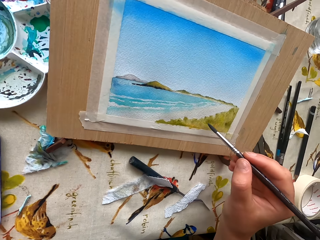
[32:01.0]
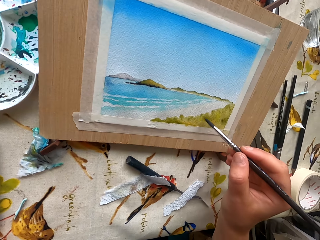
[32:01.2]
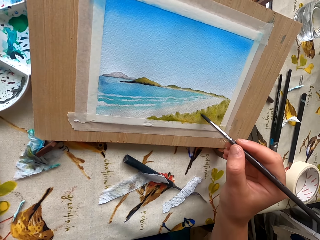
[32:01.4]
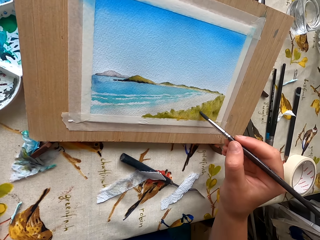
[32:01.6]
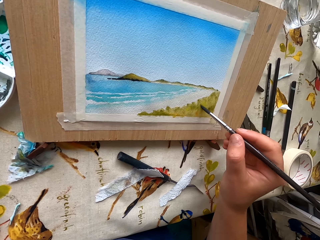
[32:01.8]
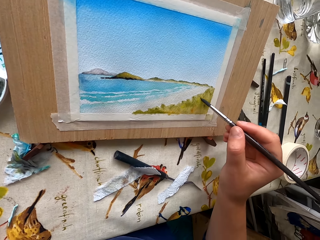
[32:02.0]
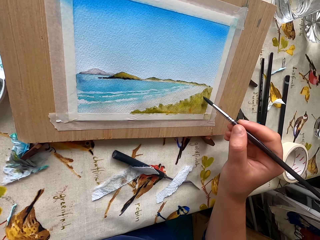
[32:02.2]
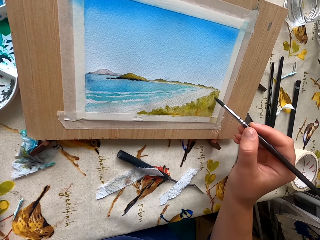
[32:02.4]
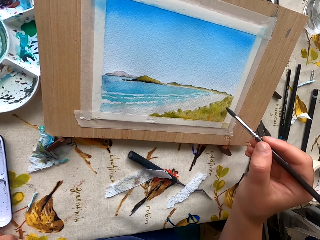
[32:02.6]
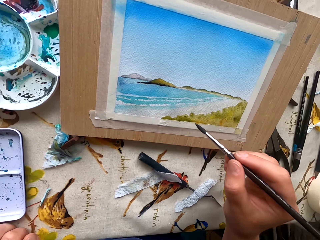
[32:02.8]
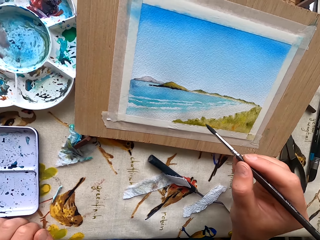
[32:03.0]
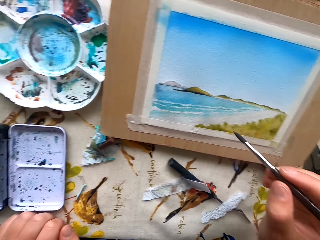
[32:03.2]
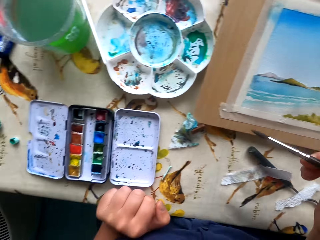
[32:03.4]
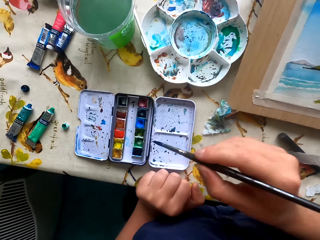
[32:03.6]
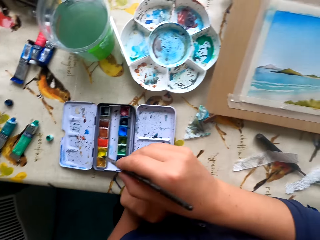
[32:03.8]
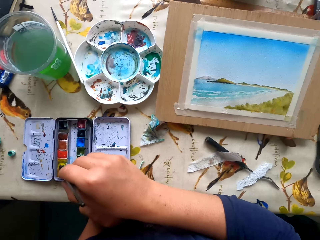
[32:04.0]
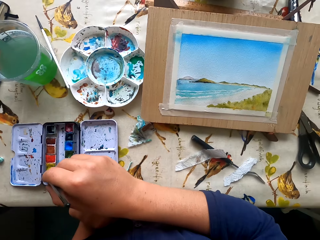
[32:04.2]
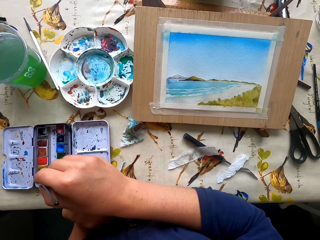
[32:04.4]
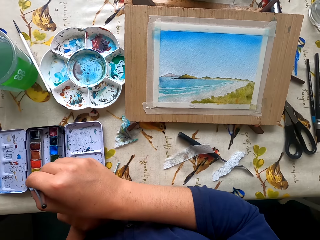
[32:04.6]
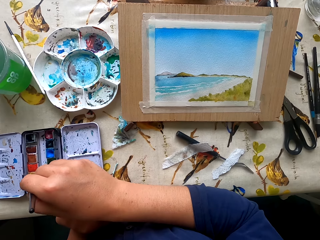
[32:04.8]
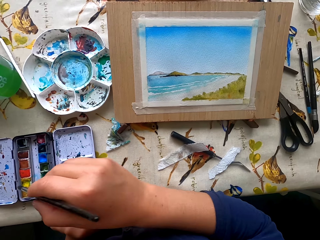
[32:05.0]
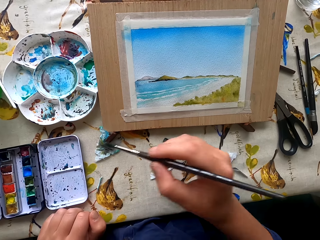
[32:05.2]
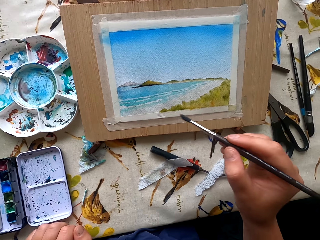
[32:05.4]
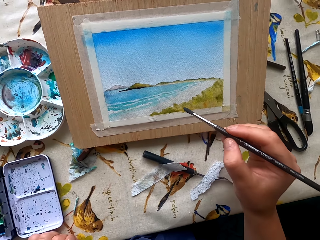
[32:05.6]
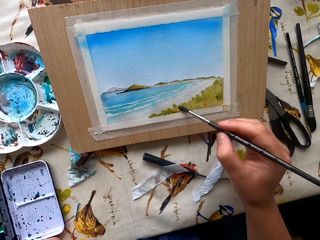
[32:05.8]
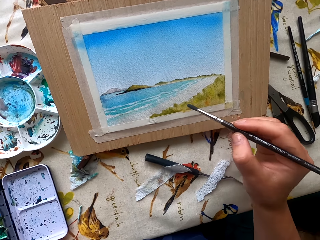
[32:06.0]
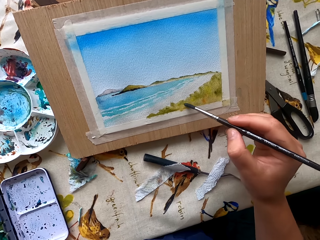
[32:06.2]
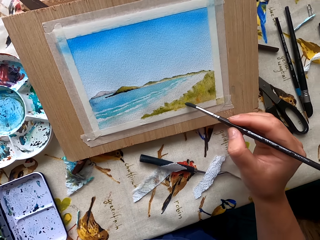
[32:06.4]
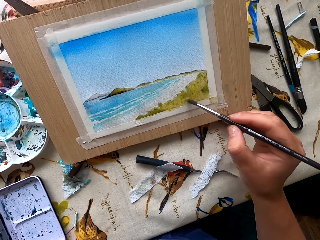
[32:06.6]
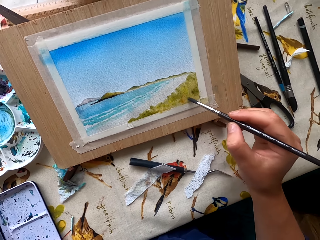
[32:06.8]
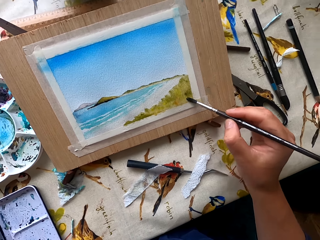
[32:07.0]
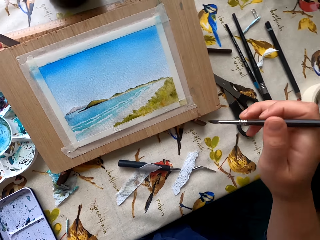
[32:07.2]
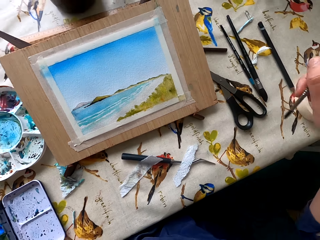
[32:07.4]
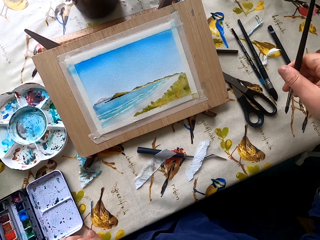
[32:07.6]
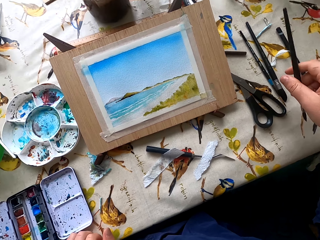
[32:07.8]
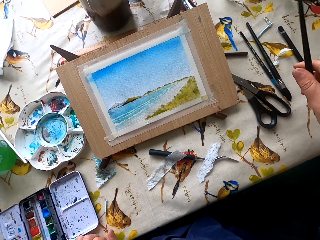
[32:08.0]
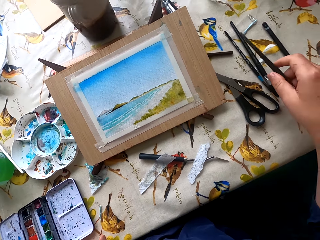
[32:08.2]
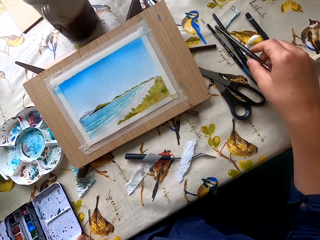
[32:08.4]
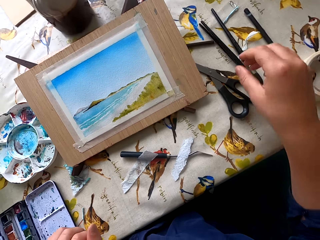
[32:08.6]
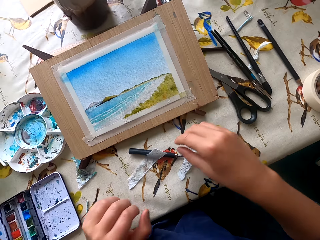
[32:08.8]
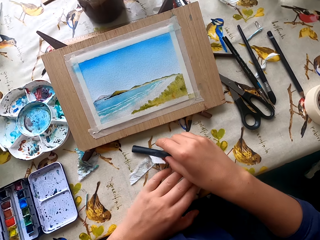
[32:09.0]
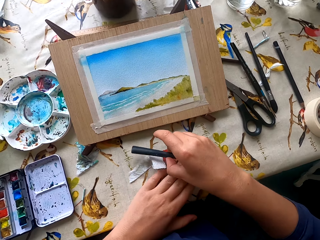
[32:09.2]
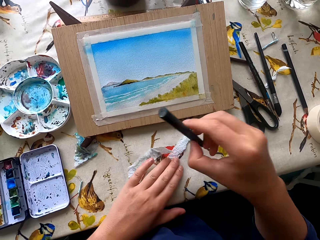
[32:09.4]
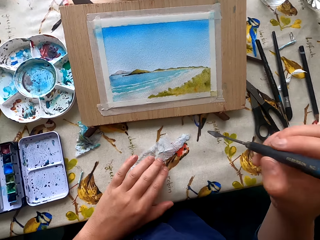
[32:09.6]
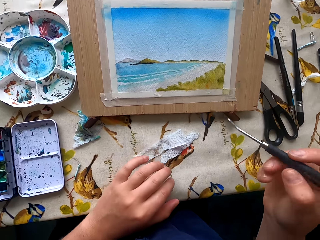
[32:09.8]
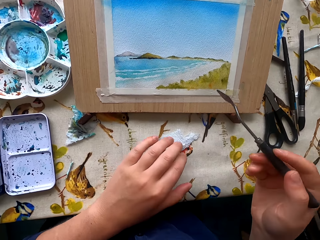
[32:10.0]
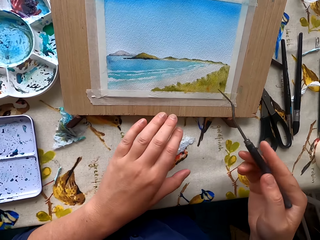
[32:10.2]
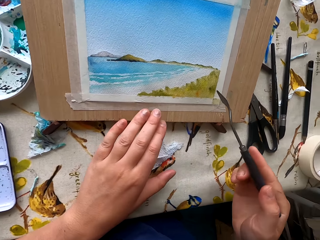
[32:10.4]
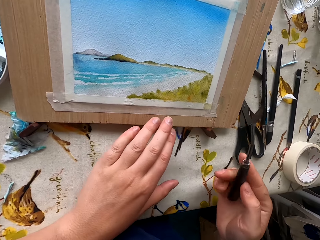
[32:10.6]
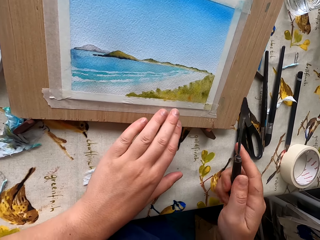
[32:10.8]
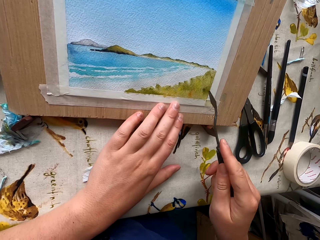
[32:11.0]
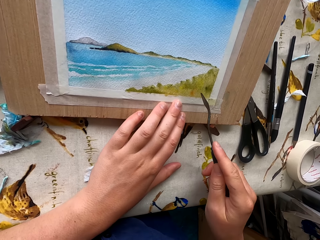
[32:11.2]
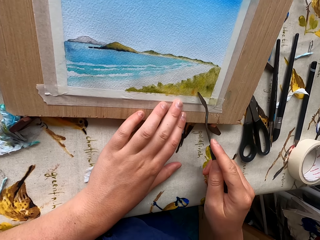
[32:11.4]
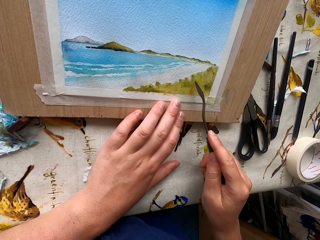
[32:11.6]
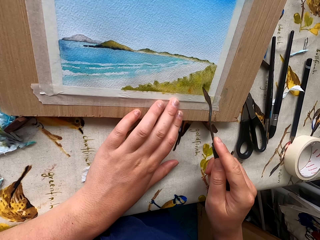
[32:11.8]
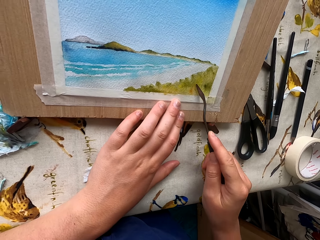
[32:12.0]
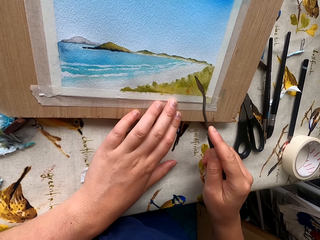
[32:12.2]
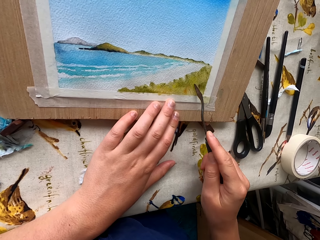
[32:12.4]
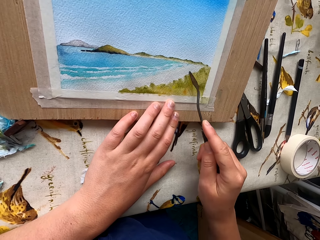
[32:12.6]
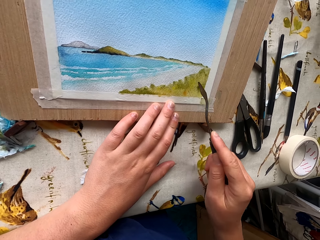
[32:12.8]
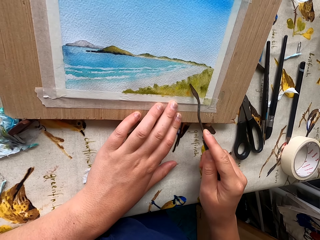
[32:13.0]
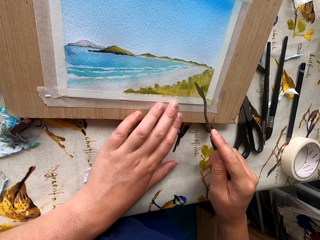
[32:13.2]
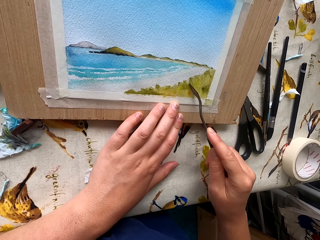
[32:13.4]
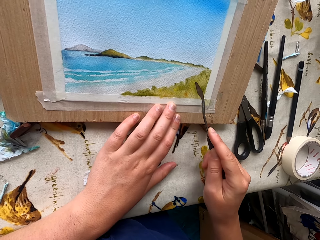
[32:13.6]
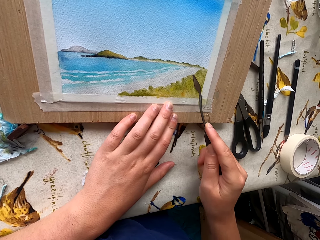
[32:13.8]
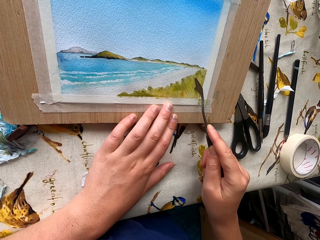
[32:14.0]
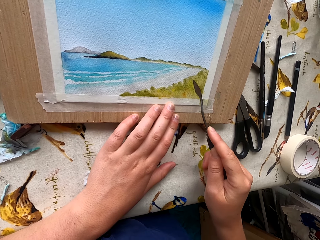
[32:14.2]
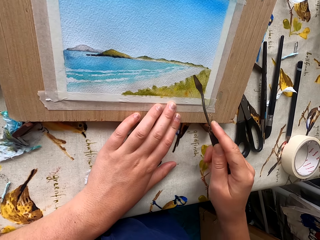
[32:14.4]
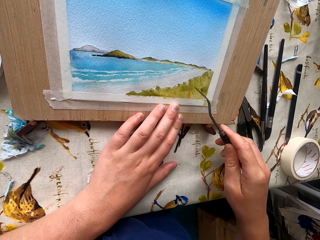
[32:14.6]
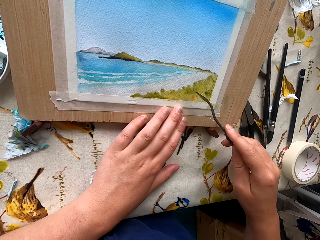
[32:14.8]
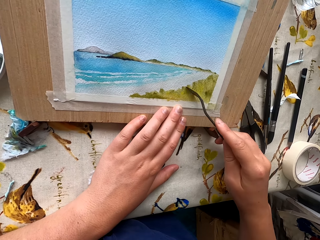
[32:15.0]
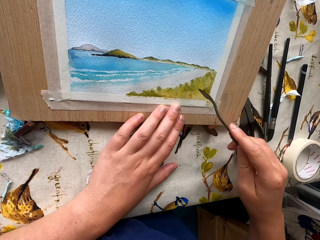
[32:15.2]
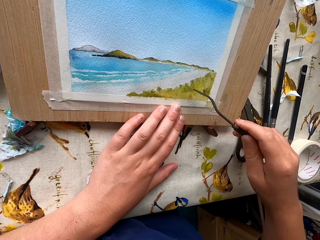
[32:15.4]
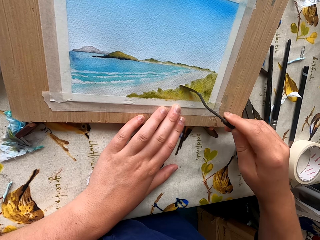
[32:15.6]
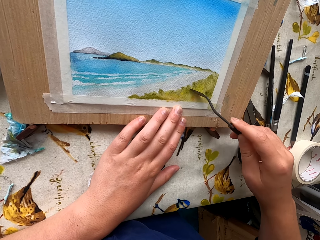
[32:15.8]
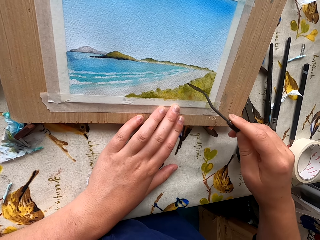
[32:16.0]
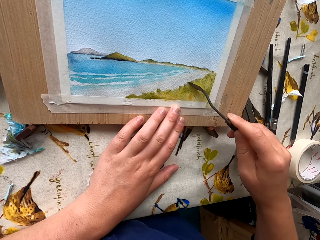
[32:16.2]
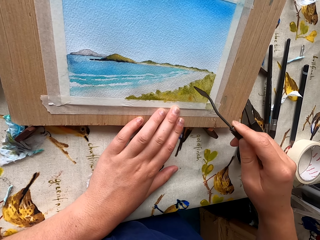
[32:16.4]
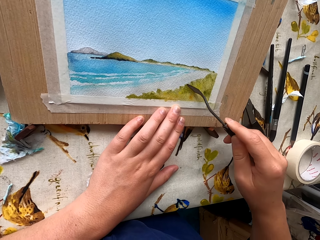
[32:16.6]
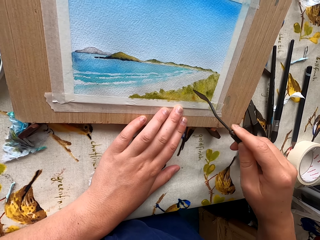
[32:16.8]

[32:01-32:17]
The camera wearer paints a picture with the pen brush or painting brush. They rub the pen brush in the ink container. They scoop the colors with the painting brush. They paint the picture with the pen brush. They drop the pen brush on the table. They take a paint scraper on the table. They scrape the picture with the paint scraper. They hit the décor with something.

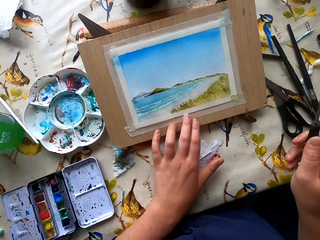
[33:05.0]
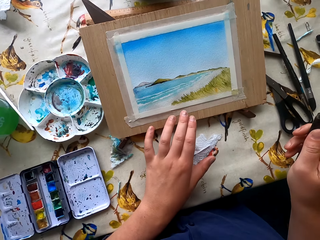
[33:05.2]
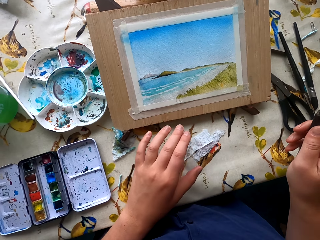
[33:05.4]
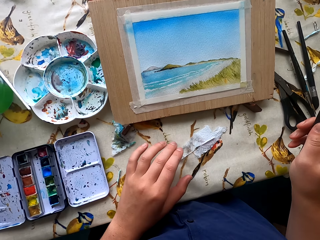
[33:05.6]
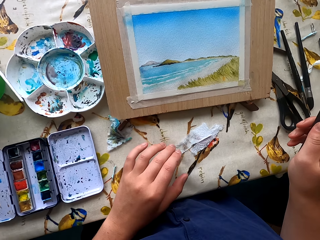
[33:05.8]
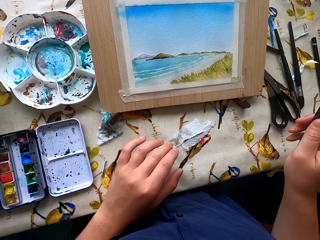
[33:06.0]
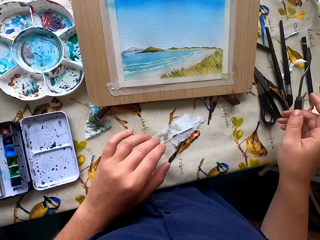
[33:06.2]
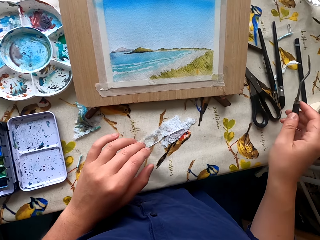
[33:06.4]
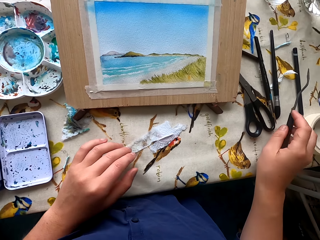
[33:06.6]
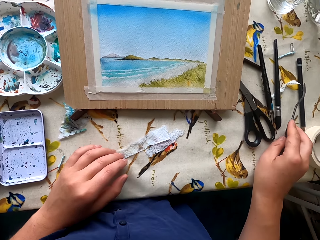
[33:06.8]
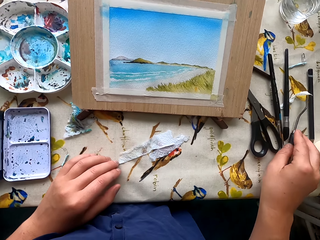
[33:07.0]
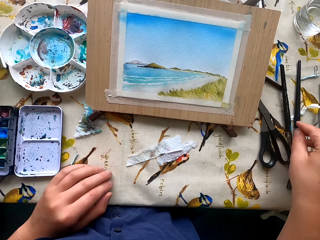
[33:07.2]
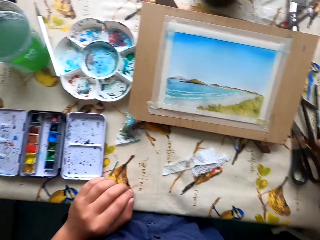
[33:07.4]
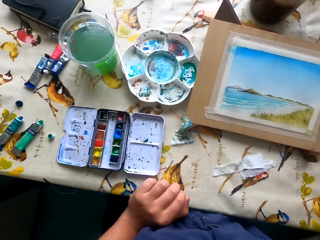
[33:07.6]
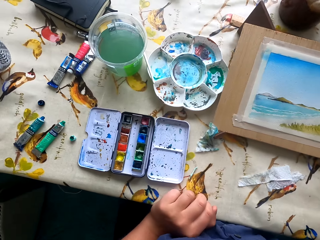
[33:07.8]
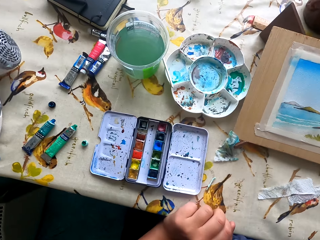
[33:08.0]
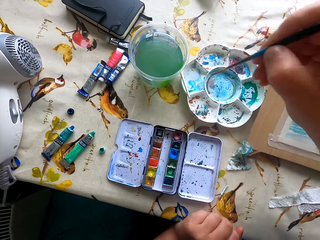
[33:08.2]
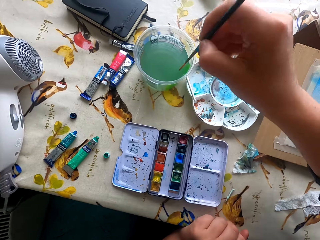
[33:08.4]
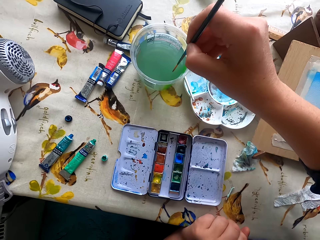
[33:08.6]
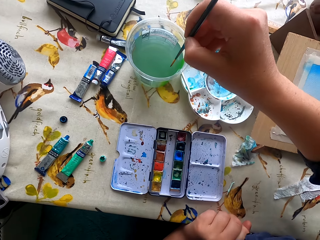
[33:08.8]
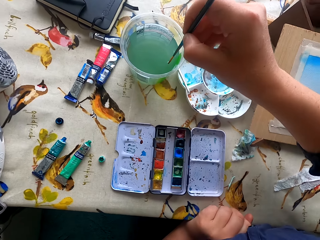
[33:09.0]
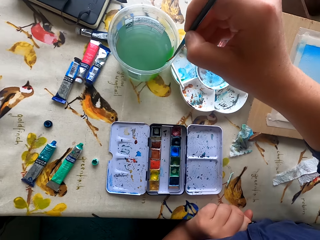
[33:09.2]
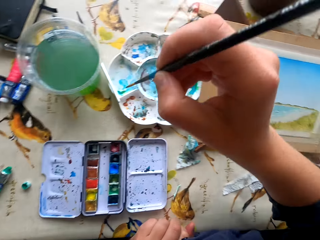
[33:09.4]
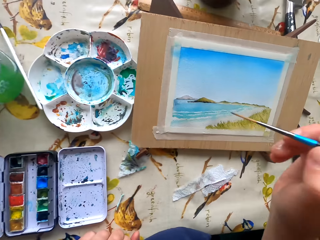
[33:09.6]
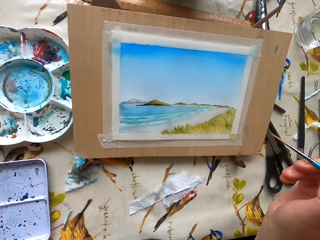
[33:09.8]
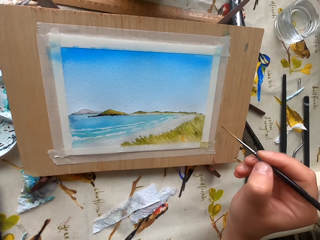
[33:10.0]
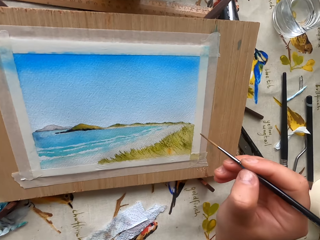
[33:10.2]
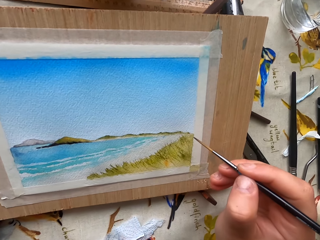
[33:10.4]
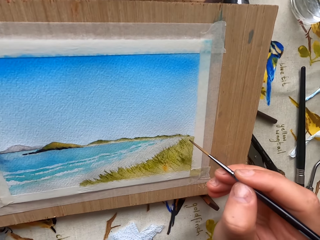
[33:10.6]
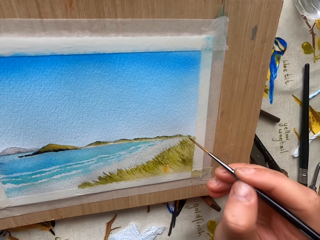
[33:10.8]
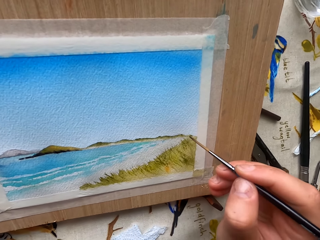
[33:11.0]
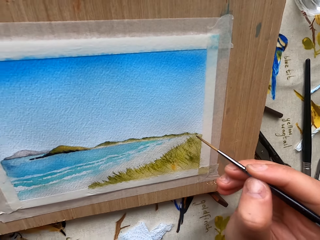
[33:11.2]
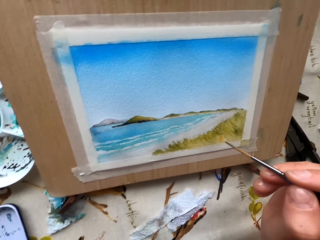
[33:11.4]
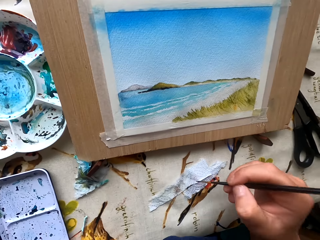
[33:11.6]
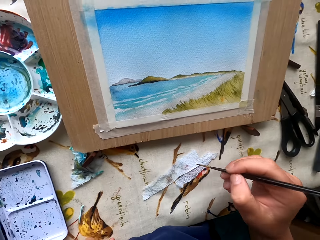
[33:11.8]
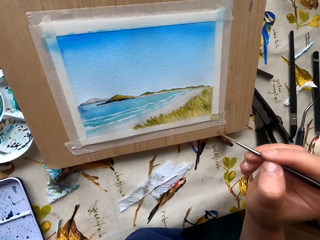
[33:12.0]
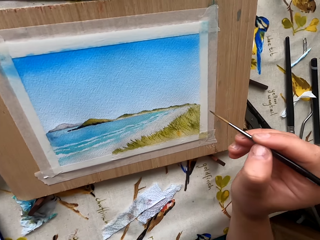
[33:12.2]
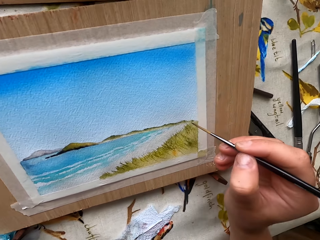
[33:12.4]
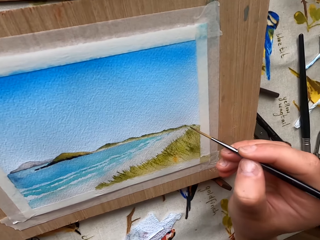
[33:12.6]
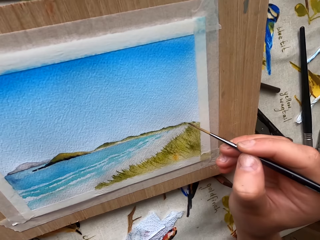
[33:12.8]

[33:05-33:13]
The camera wearer puts the paint scraper on the table. They take the pen brush or painting brush from the table. They dip the pen brush in the tin with water. They paint a picture with the pen brush. They hit the painting brush on the paper.
